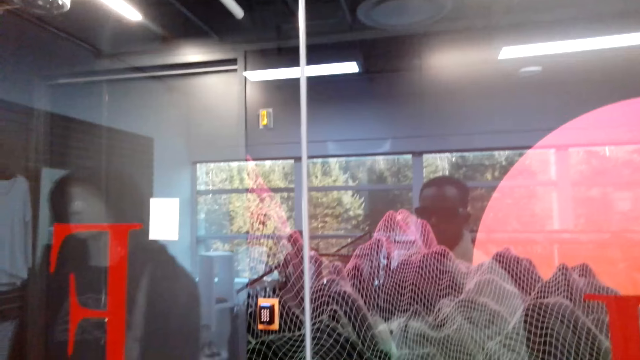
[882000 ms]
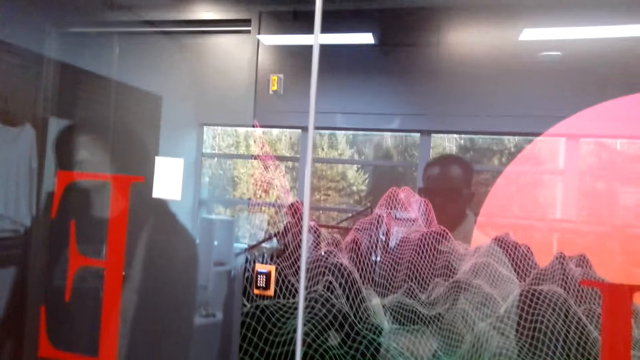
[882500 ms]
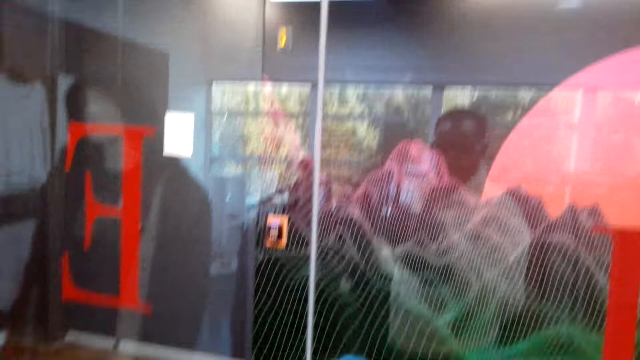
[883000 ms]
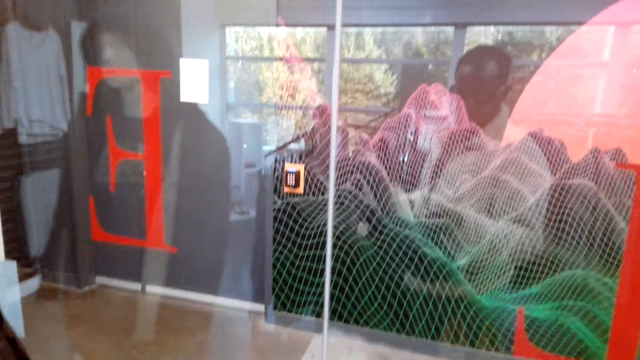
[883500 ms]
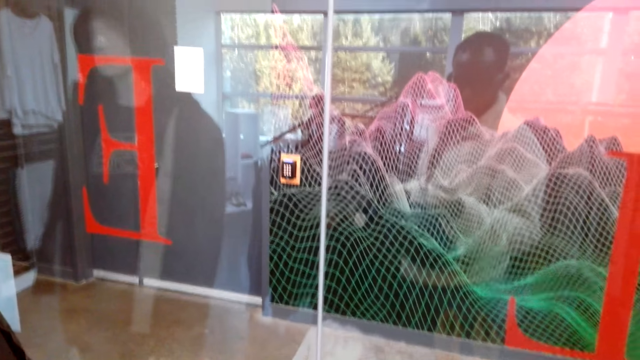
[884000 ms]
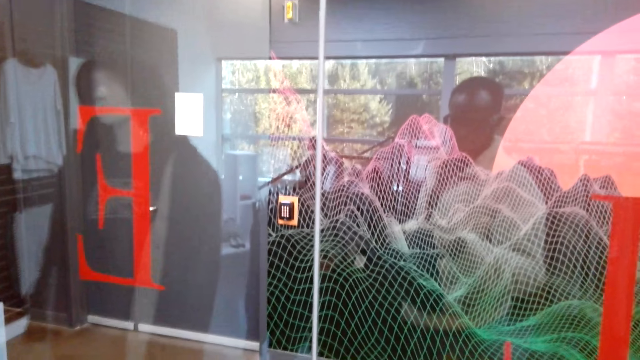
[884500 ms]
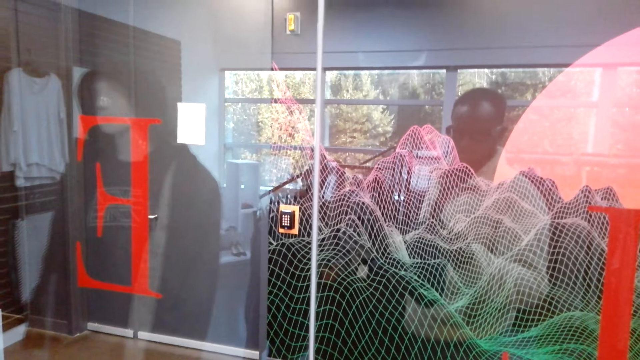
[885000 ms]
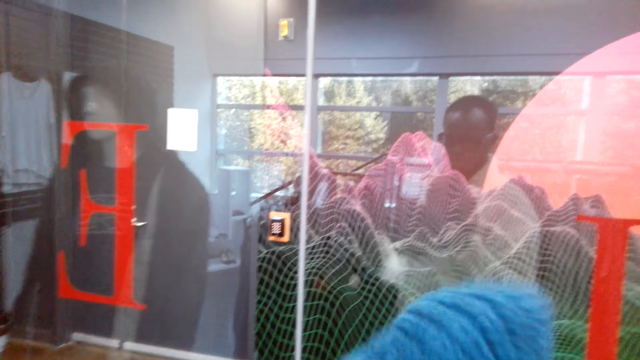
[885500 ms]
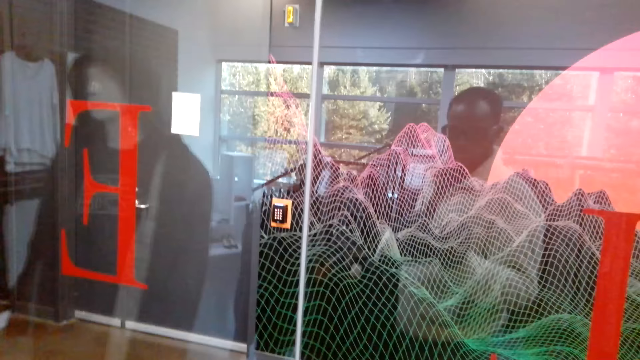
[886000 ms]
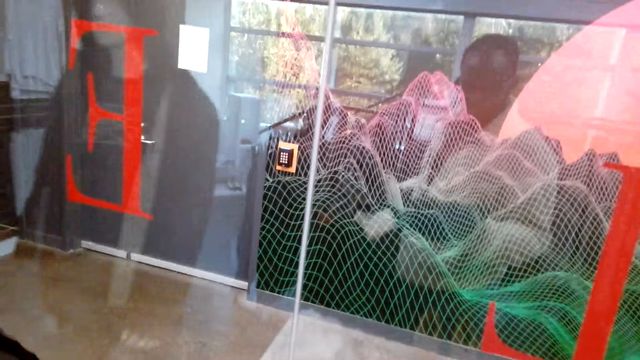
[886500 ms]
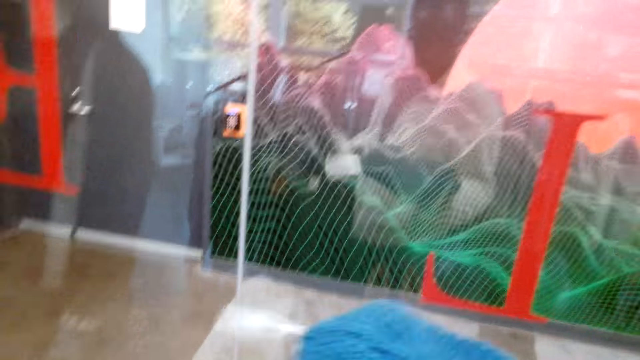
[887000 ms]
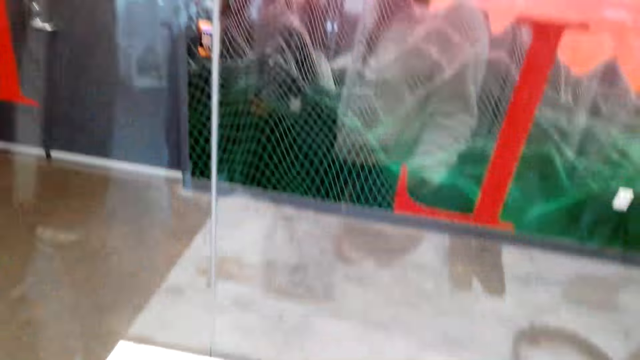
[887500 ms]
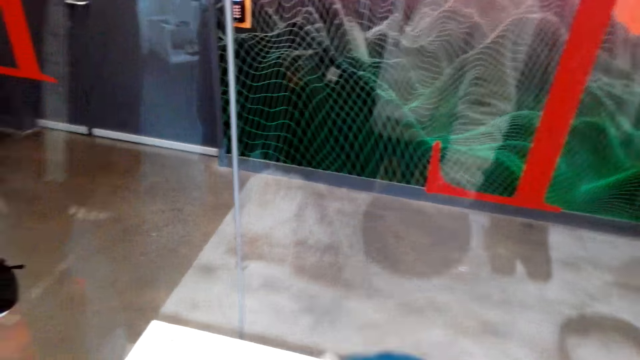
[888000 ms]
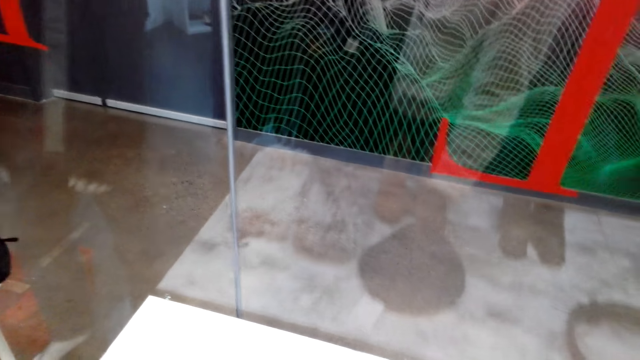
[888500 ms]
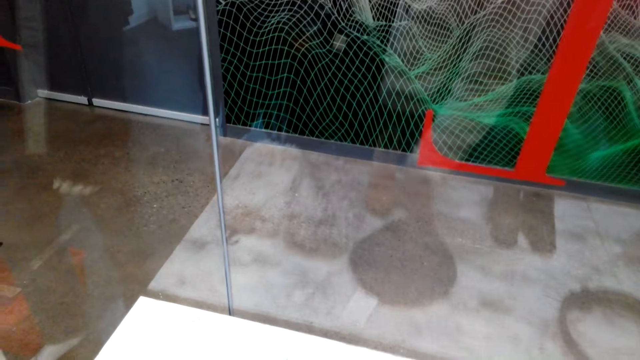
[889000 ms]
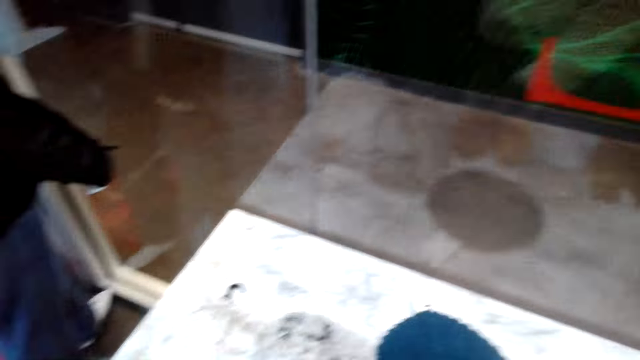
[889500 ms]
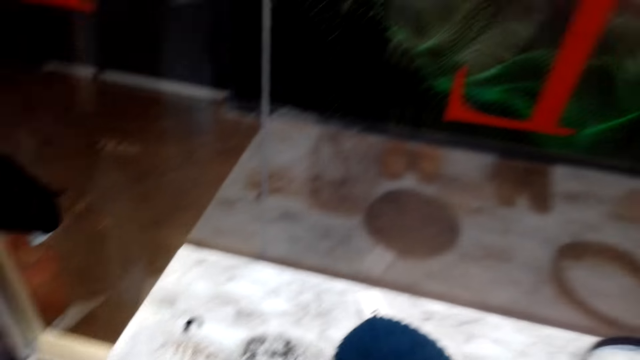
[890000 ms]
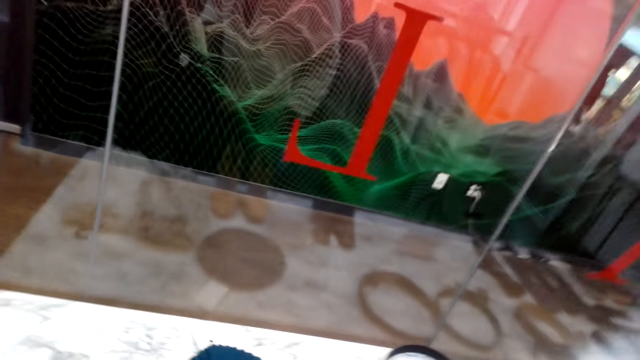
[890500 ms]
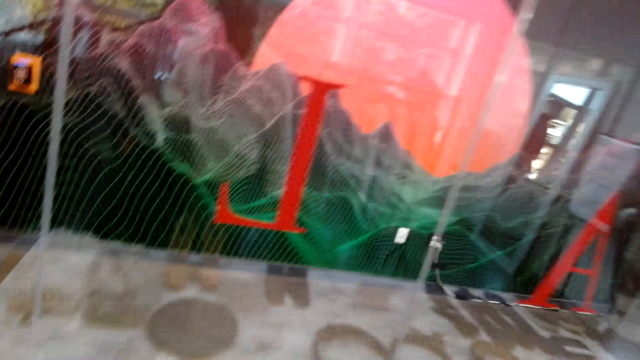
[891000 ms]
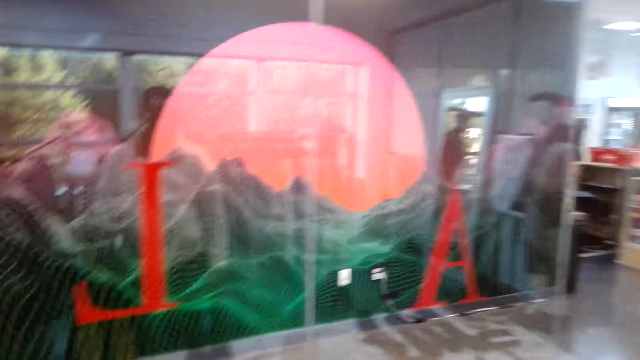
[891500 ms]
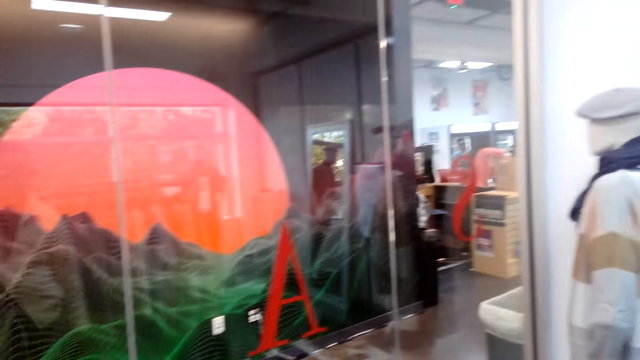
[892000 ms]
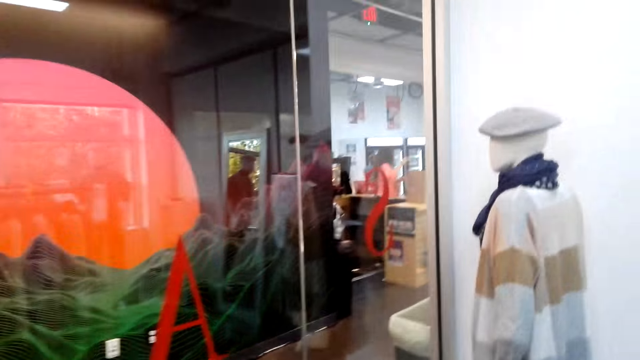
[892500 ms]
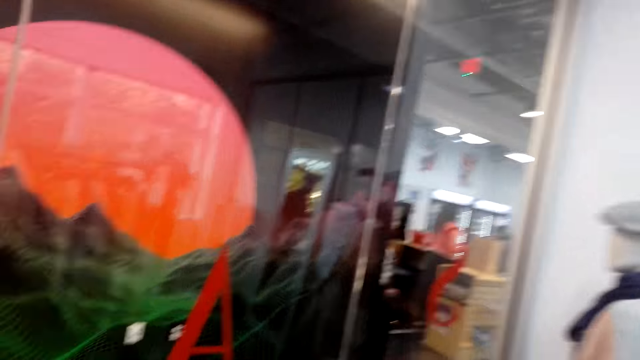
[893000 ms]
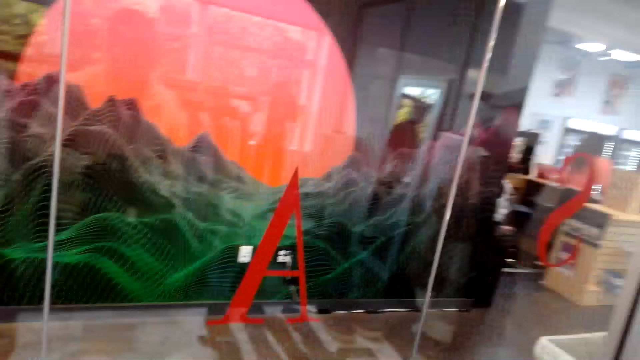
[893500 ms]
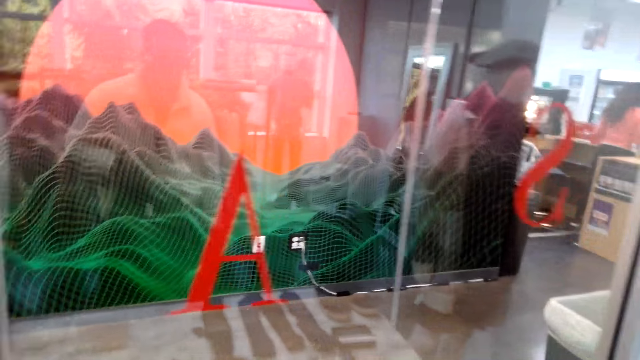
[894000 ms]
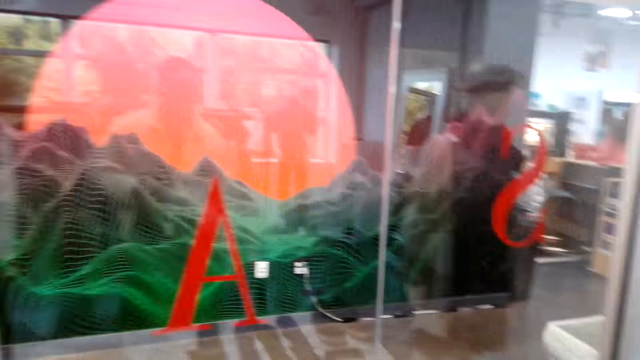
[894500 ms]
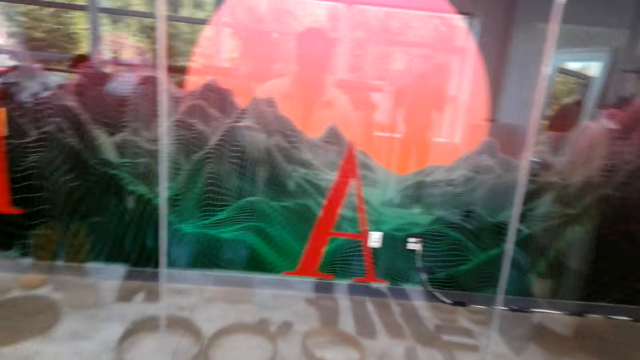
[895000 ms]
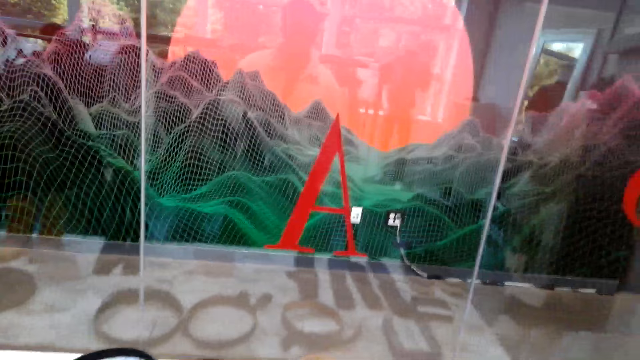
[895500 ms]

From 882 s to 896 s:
The camera wearer places the hat on the shelf or table. They look at the accessories on the shelf. They look around the store.

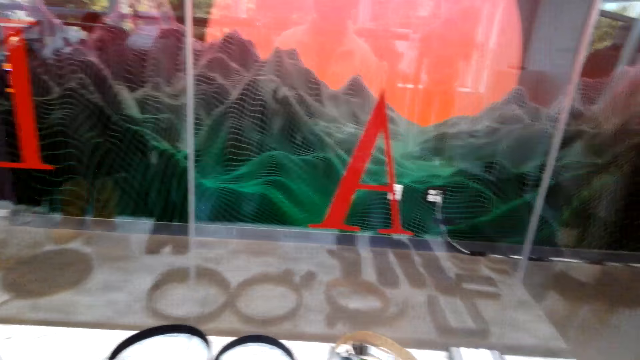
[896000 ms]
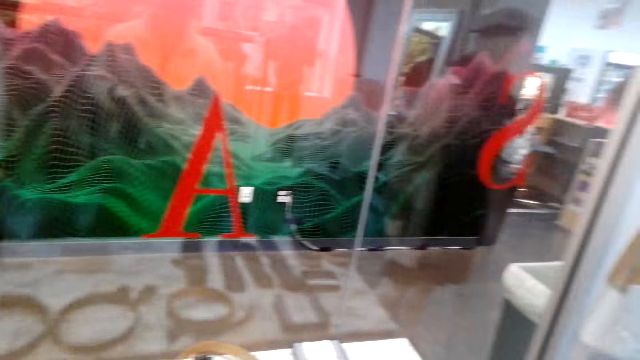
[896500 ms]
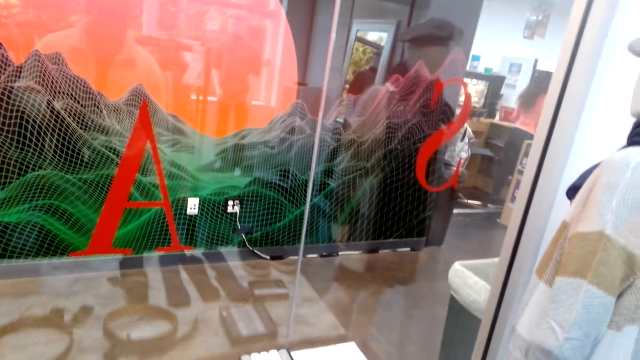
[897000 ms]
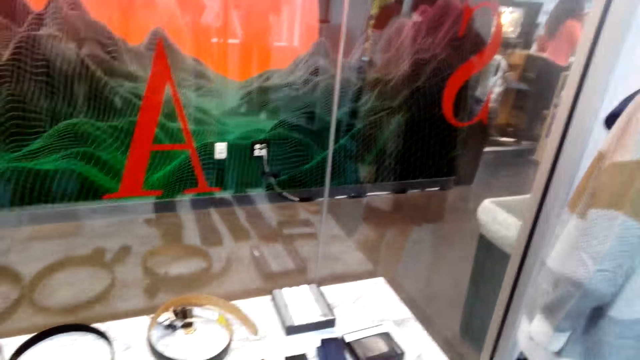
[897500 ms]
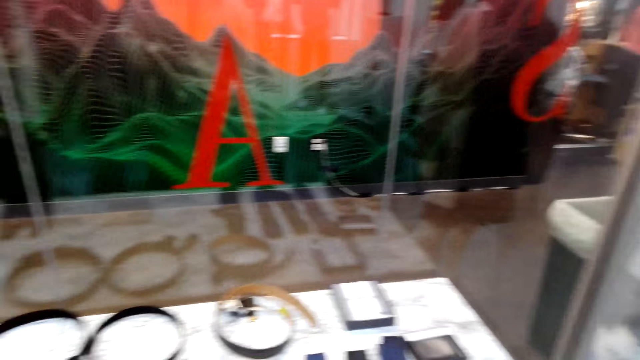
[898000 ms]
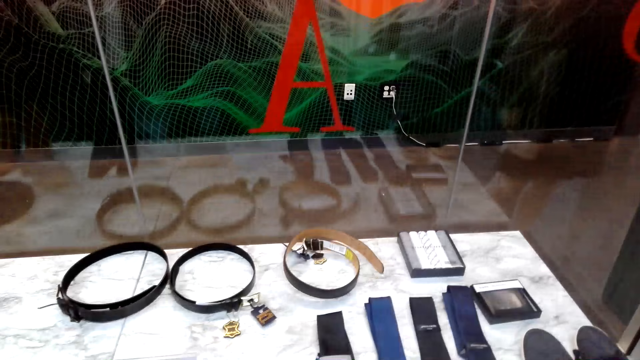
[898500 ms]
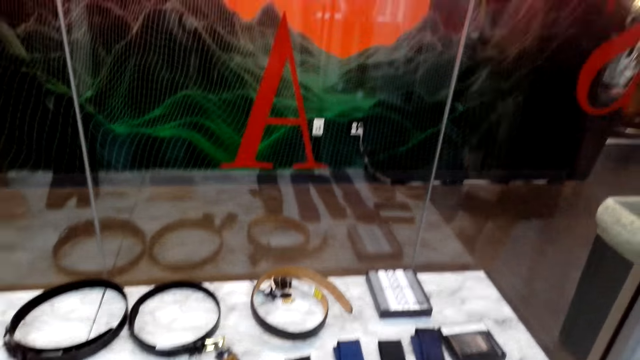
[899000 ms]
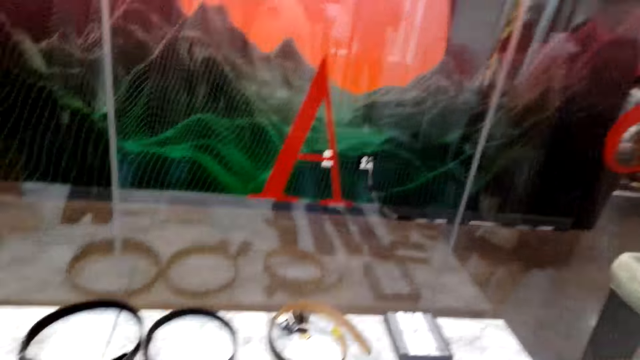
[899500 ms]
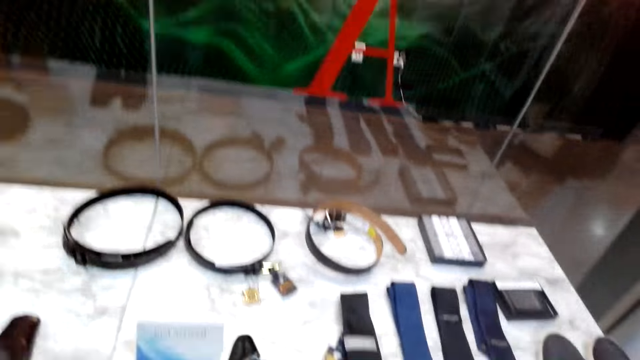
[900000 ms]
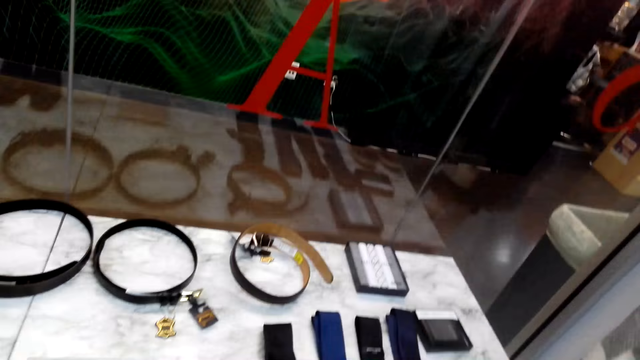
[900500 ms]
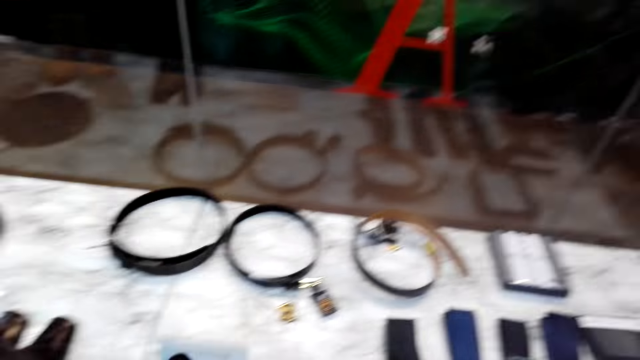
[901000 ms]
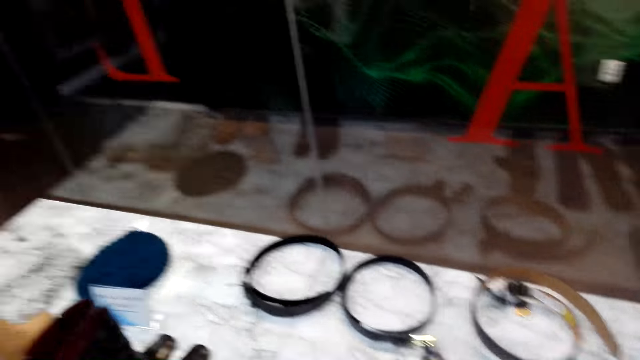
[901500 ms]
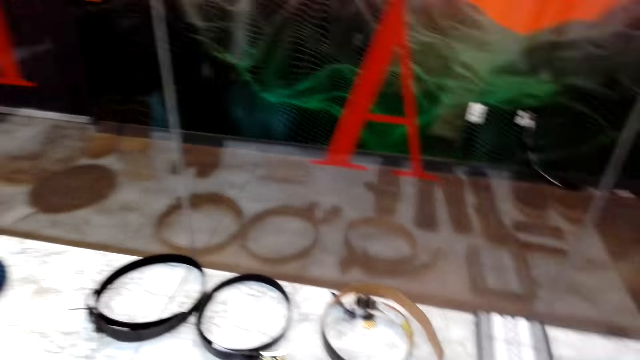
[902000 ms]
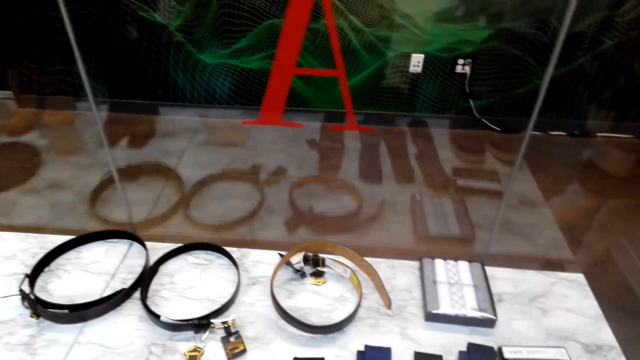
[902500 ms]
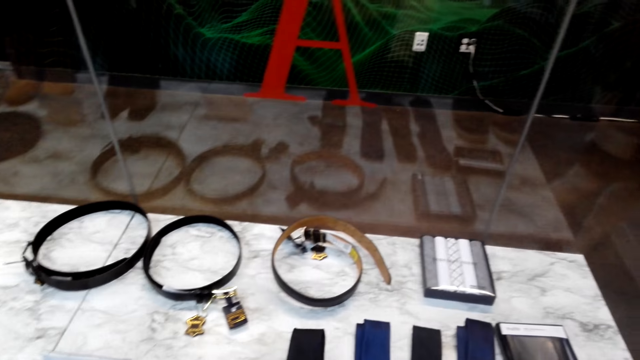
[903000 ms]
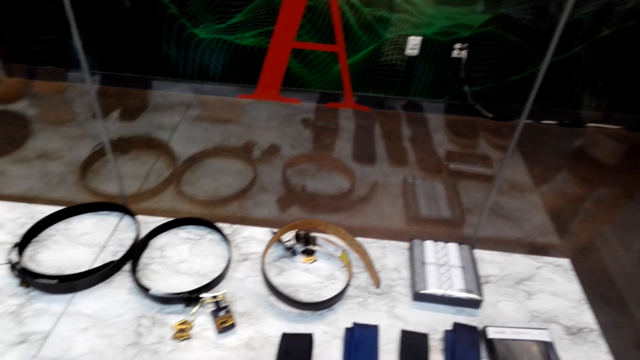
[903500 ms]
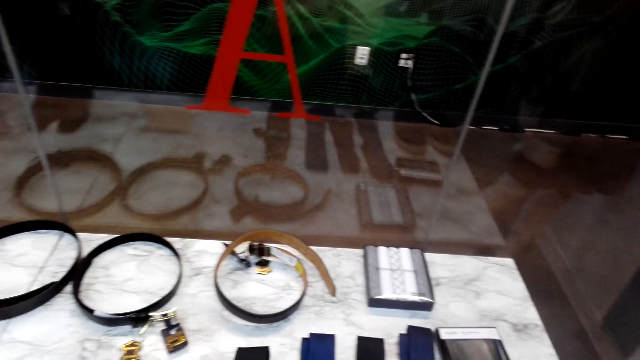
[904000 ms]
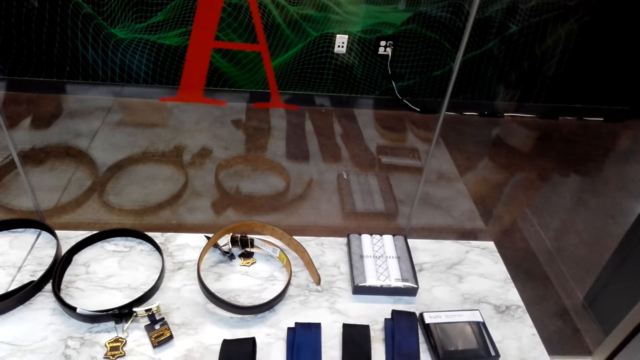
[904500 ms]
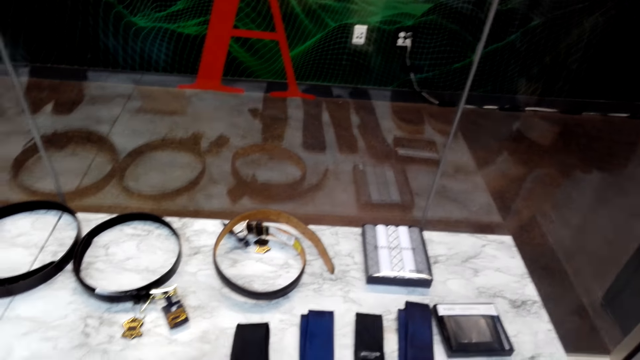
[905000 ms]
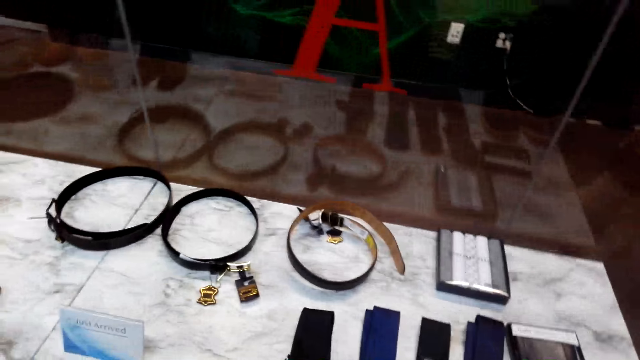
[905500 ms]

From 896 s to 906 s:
The camera wearer looks around the table.
